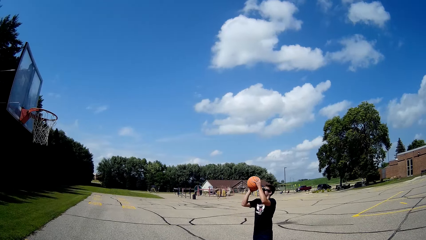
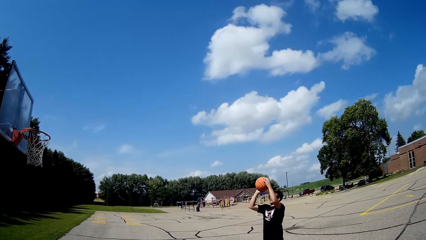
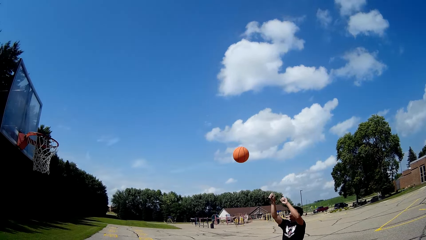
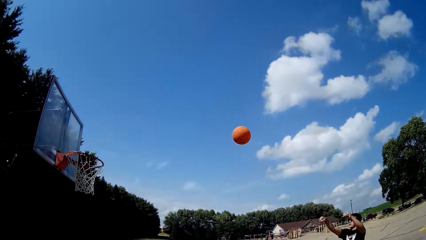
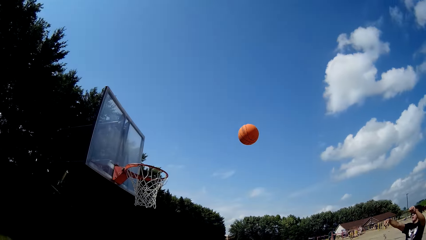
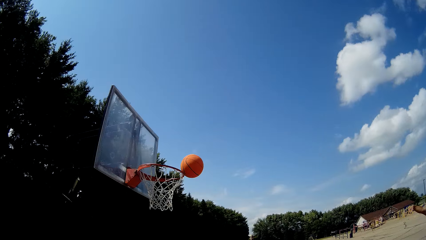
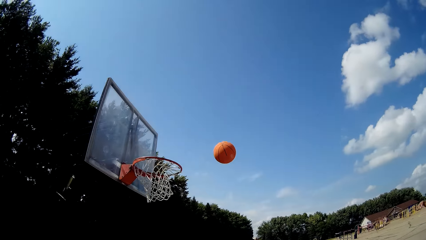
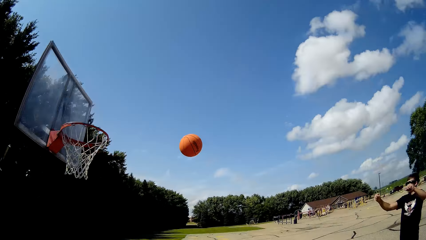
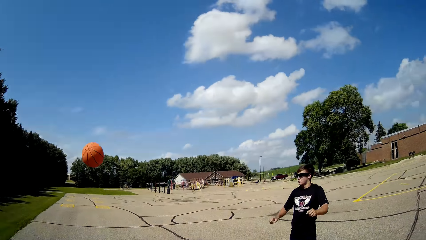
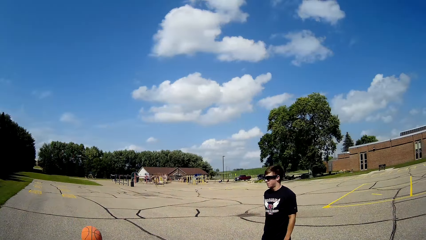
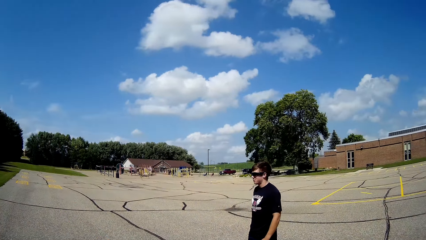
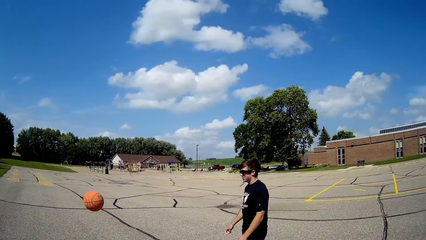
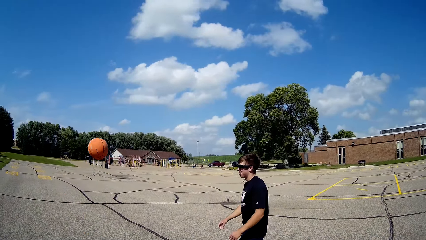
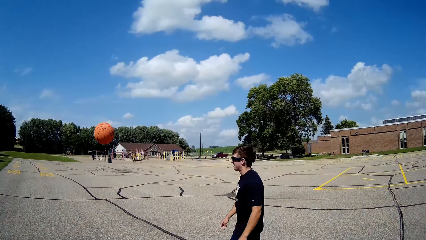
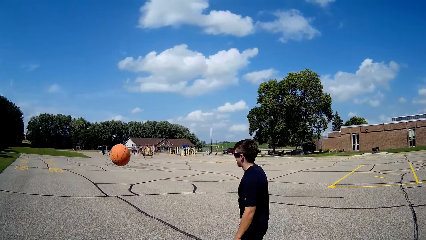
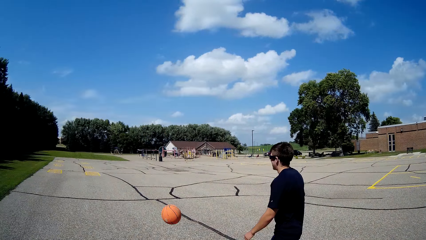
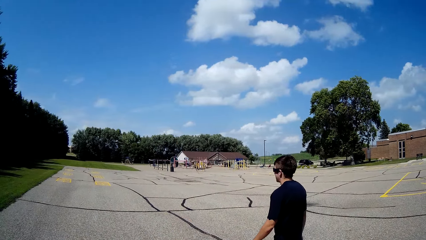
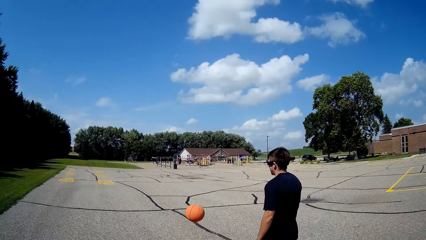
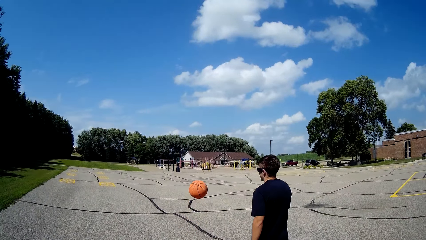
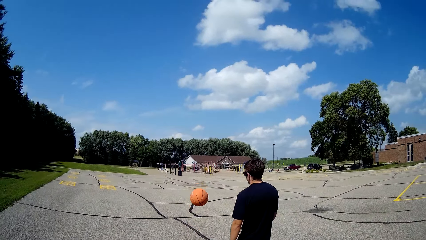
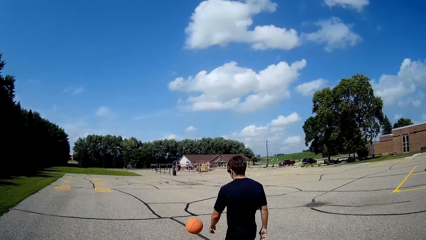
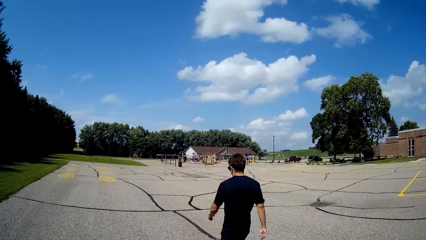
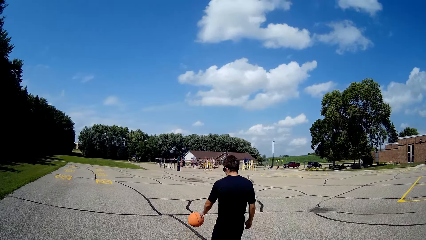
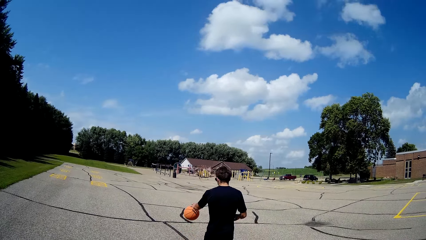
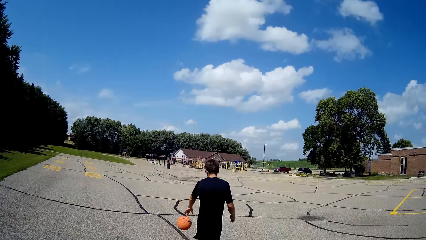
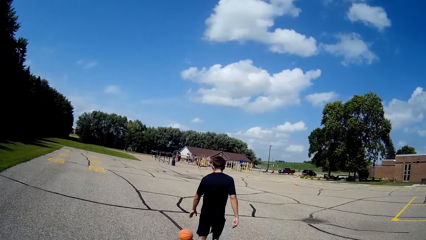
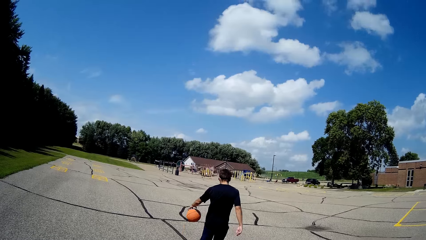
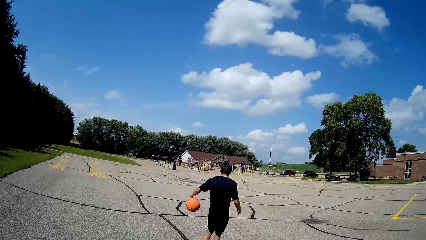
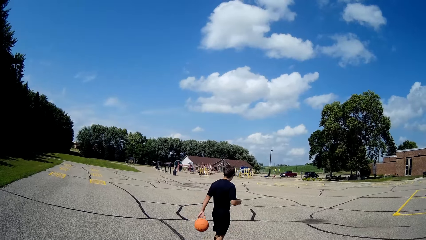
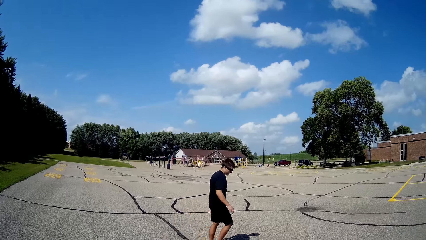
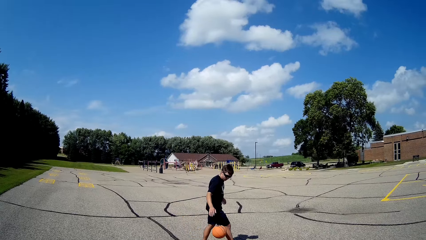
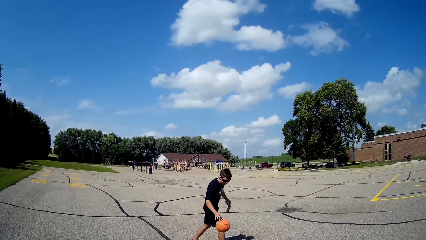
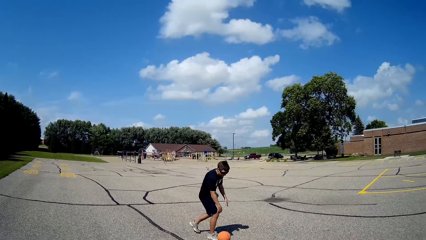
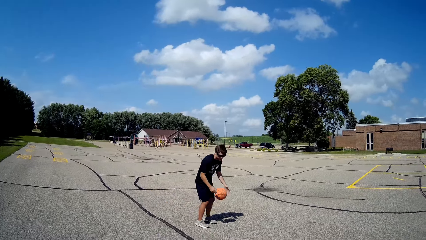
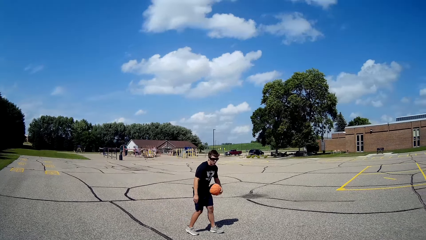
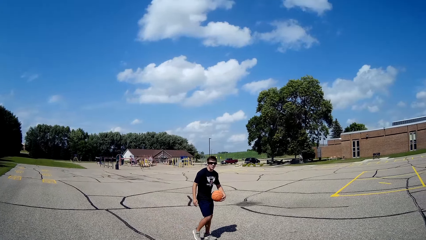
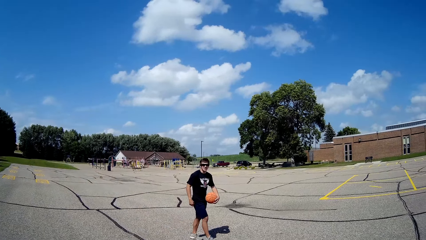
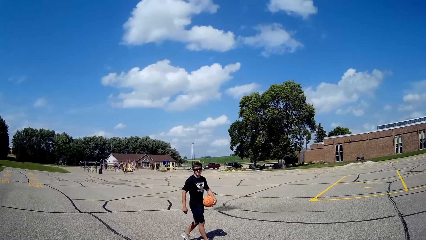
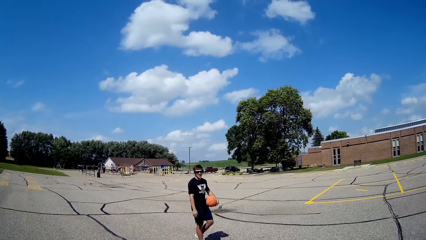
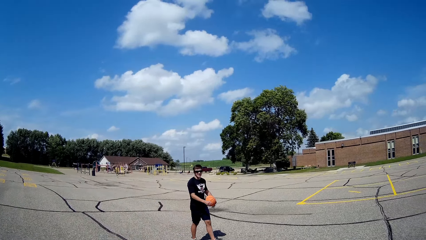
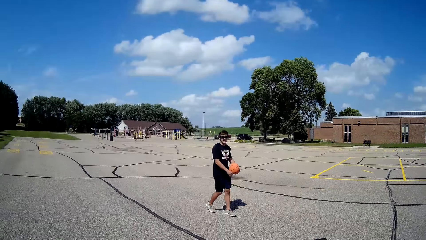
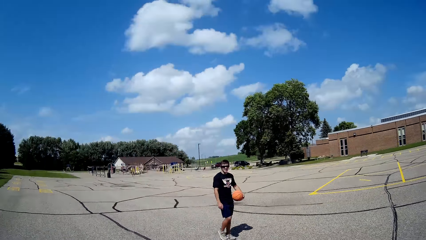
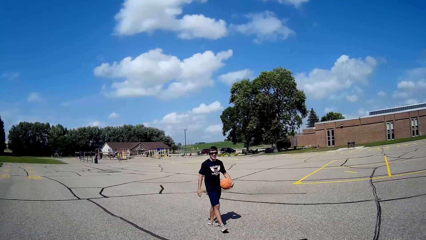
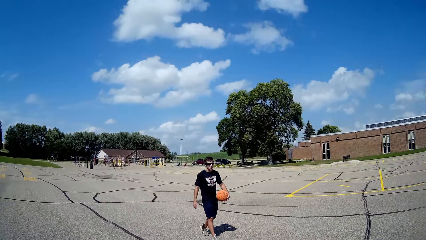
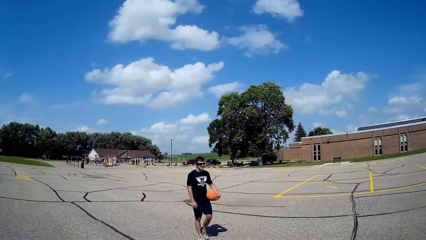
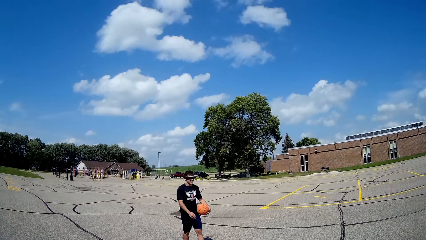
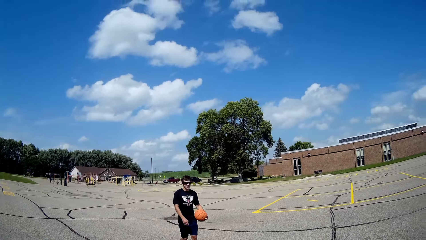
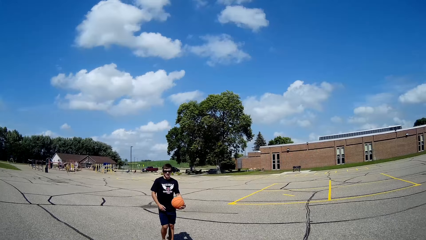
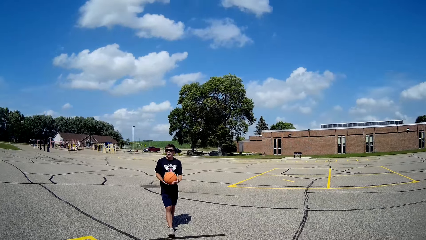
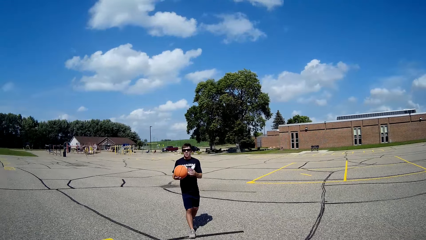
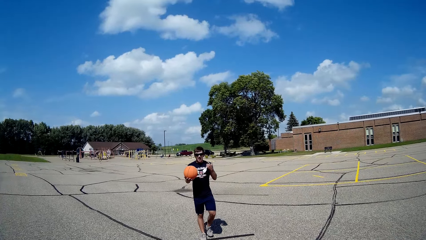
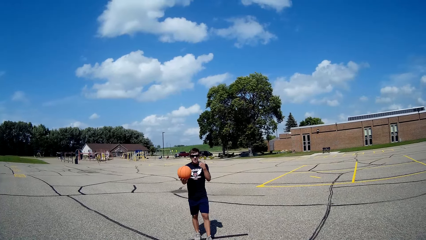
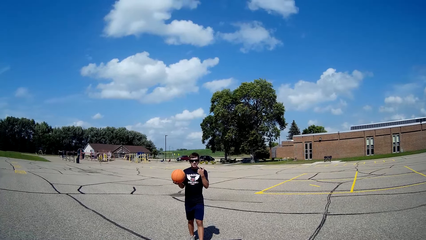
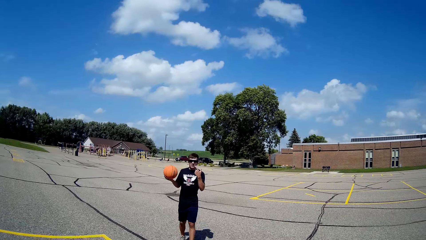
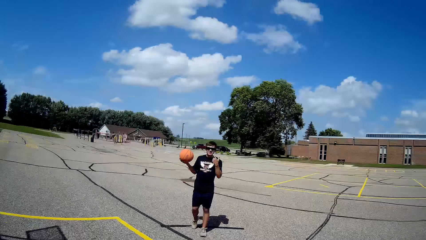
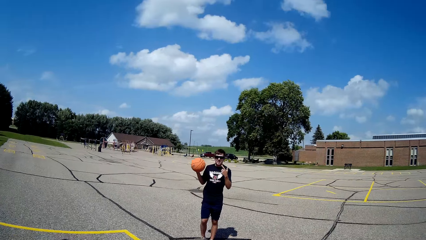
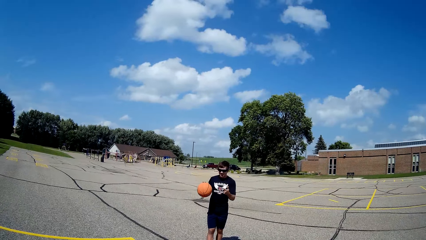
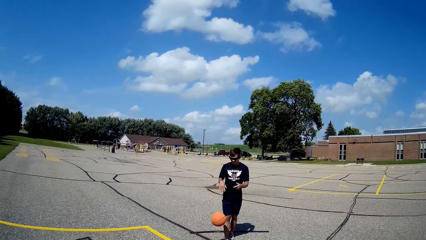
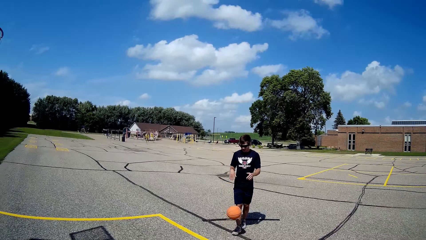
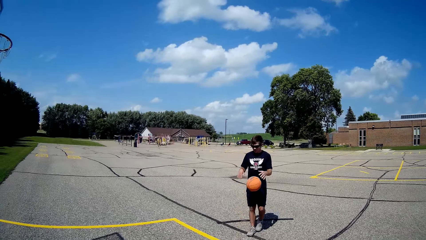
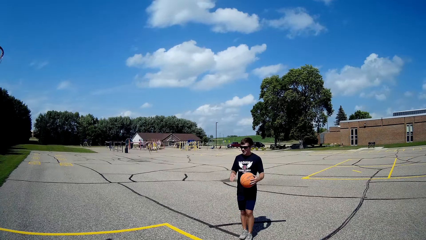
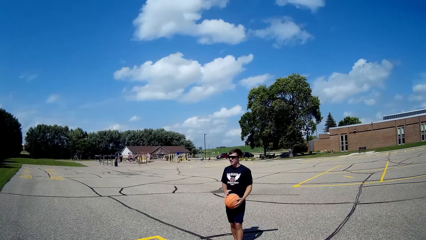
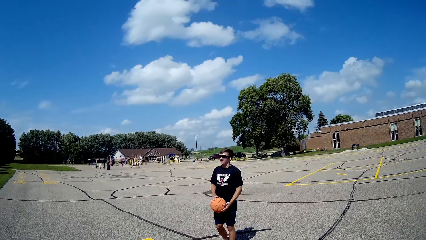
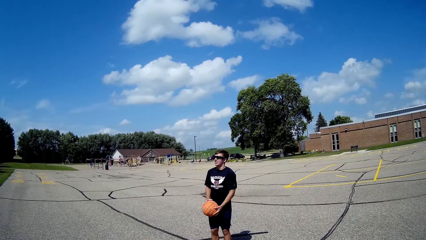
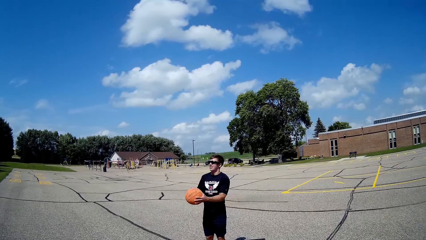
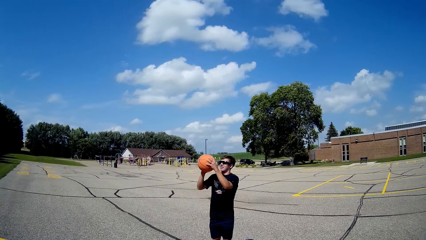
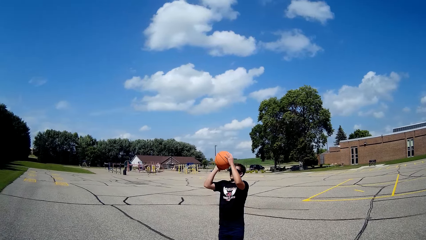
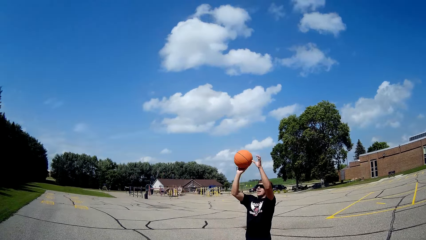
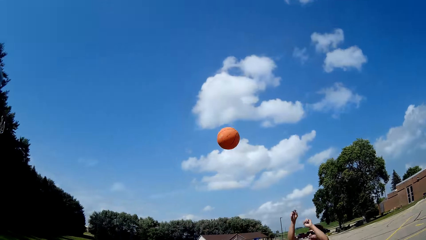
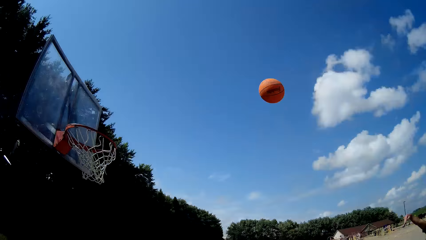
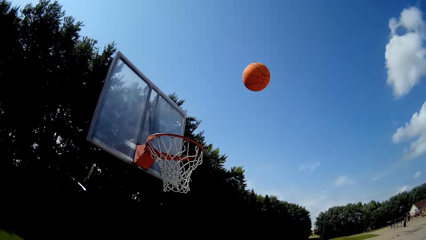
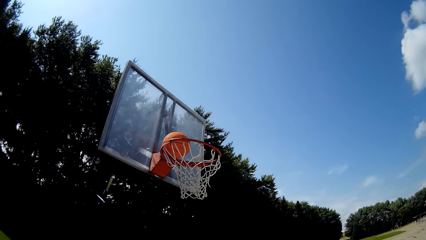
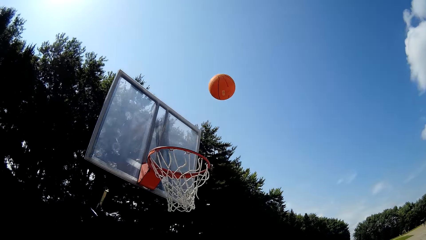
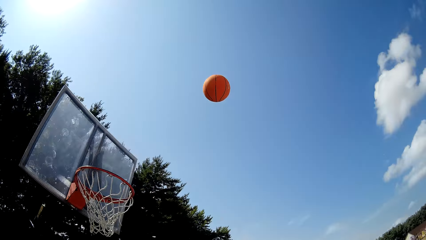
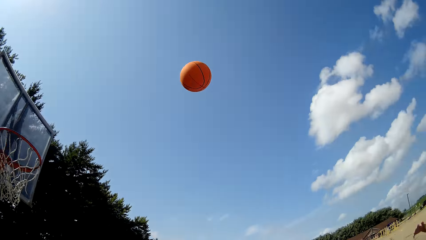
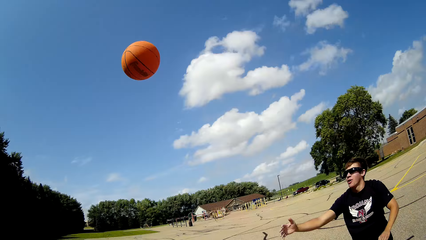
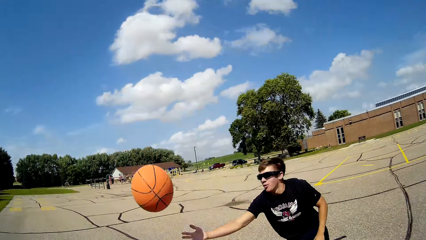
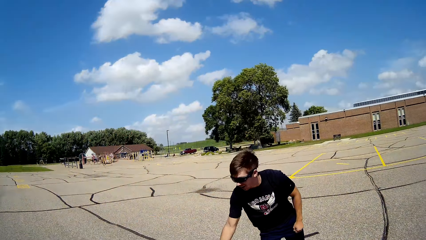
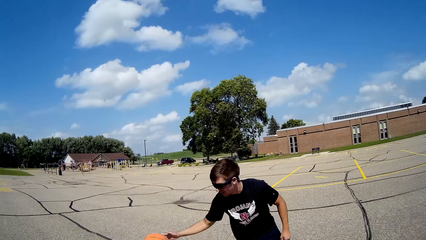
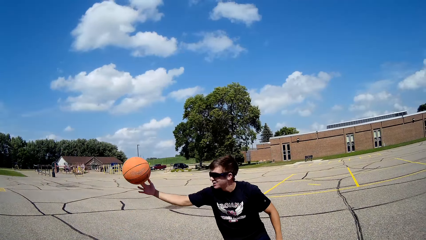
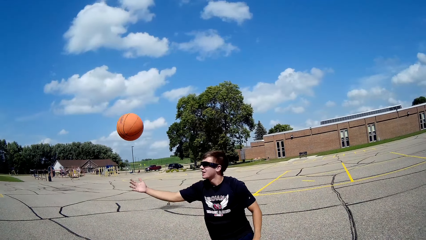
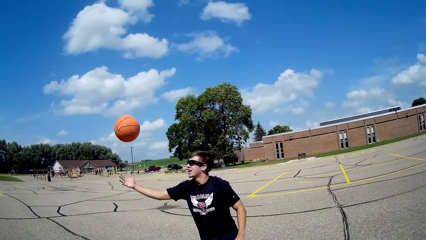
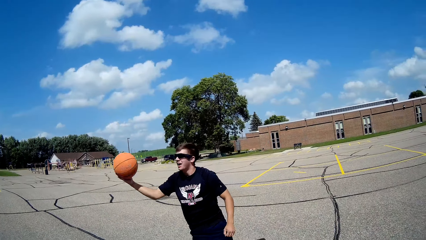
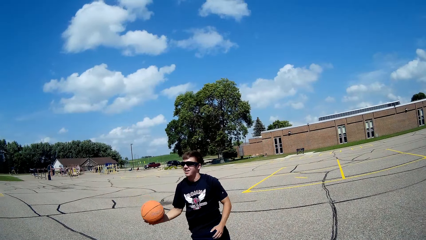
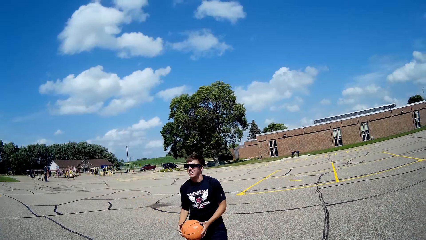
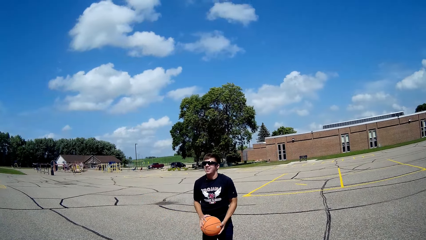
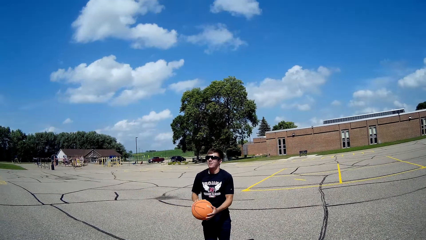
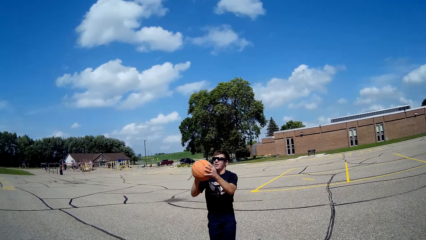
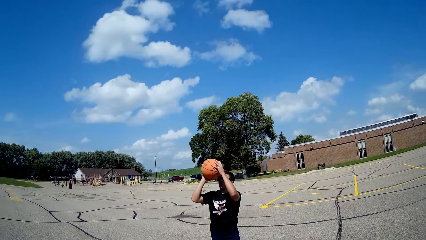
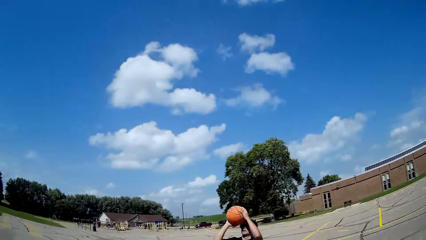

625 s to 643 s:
A person makes a shot. The camera wearer talks to the person. They walk around. The person walks around. The person makes a shot.
